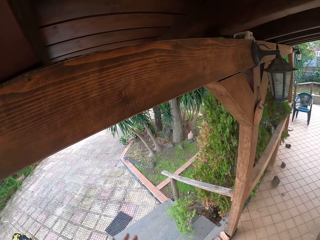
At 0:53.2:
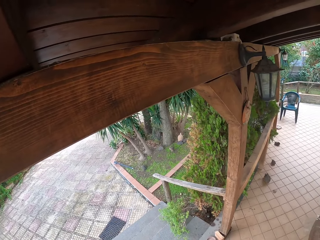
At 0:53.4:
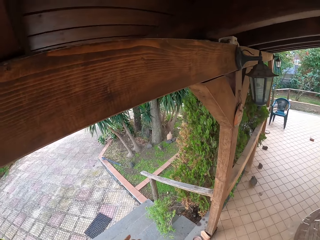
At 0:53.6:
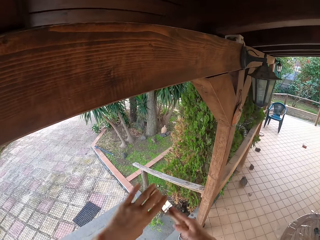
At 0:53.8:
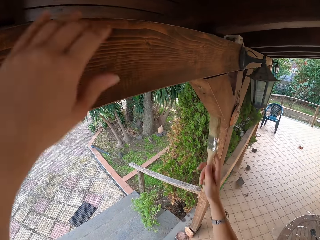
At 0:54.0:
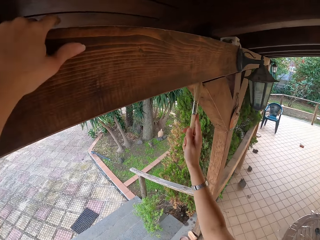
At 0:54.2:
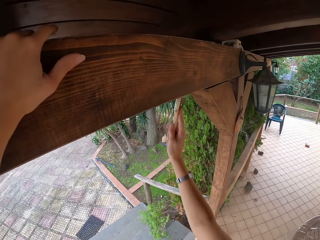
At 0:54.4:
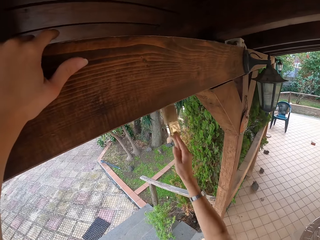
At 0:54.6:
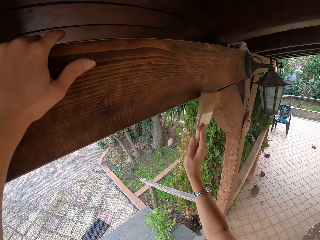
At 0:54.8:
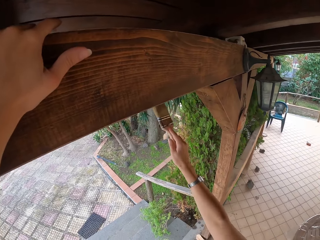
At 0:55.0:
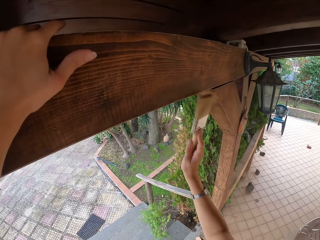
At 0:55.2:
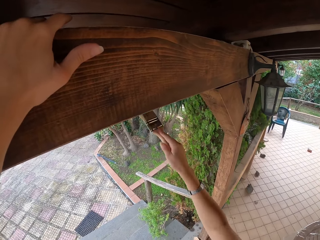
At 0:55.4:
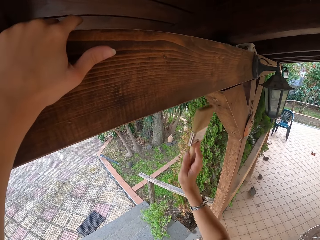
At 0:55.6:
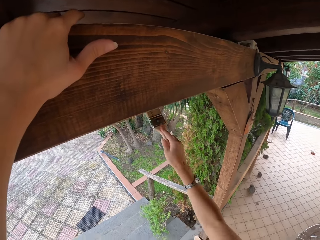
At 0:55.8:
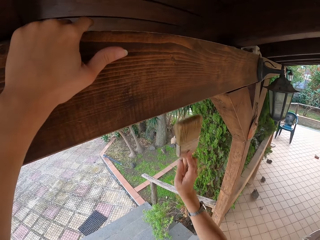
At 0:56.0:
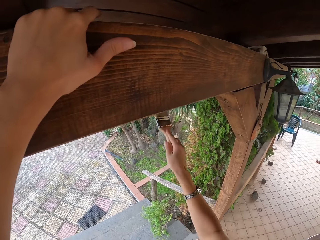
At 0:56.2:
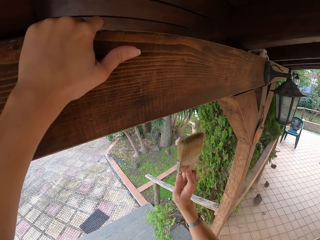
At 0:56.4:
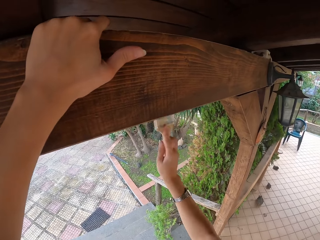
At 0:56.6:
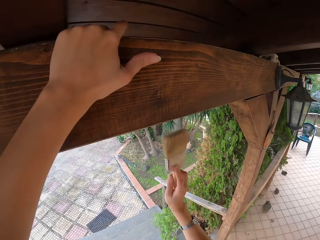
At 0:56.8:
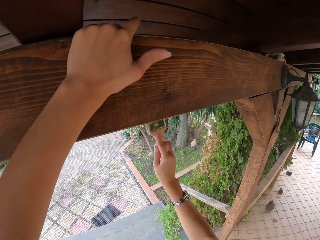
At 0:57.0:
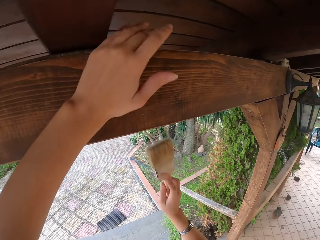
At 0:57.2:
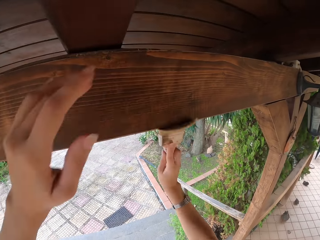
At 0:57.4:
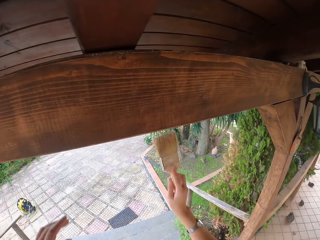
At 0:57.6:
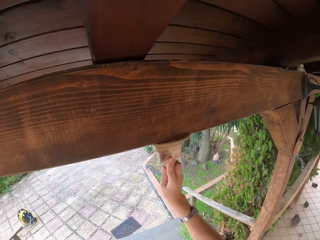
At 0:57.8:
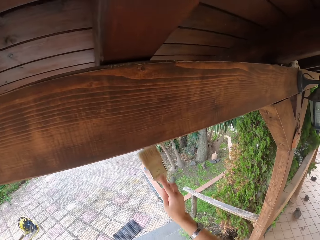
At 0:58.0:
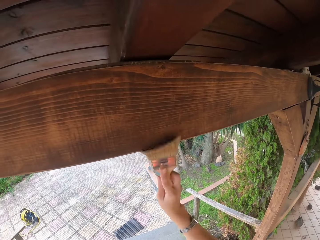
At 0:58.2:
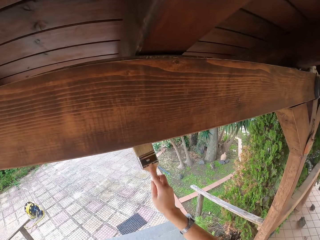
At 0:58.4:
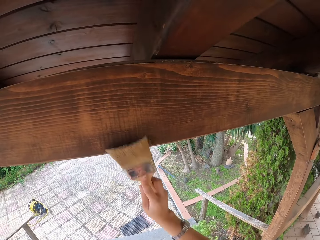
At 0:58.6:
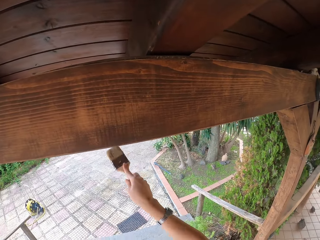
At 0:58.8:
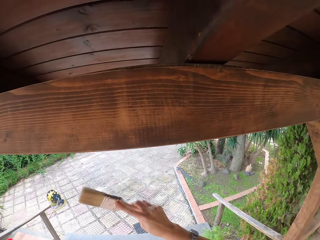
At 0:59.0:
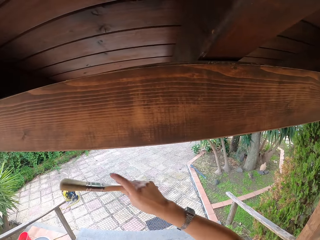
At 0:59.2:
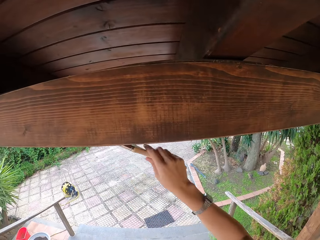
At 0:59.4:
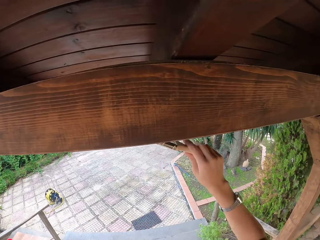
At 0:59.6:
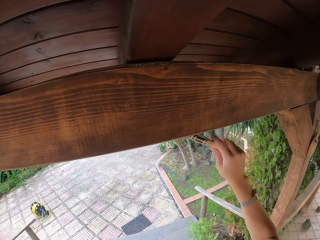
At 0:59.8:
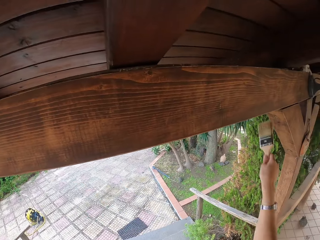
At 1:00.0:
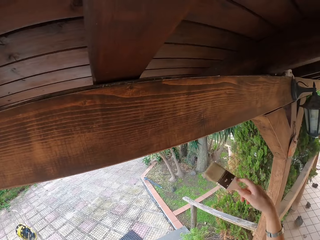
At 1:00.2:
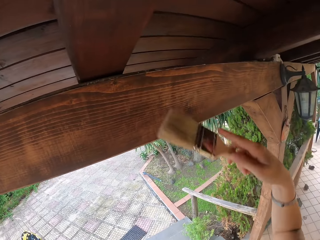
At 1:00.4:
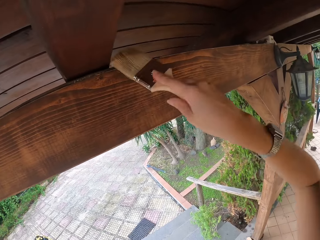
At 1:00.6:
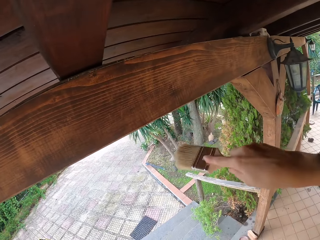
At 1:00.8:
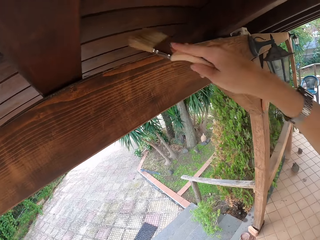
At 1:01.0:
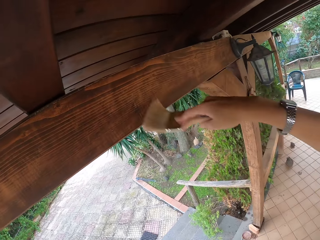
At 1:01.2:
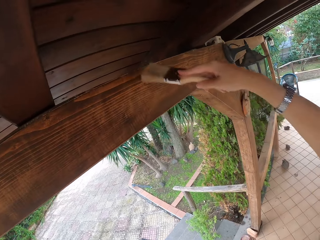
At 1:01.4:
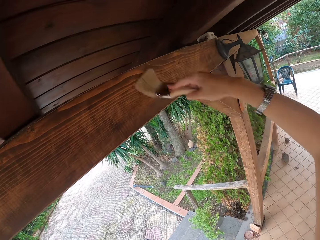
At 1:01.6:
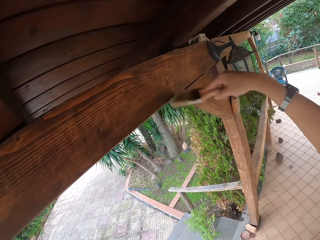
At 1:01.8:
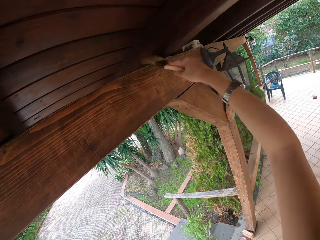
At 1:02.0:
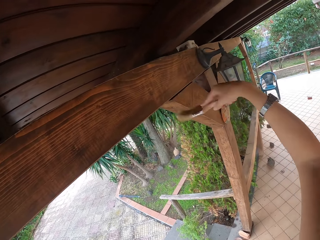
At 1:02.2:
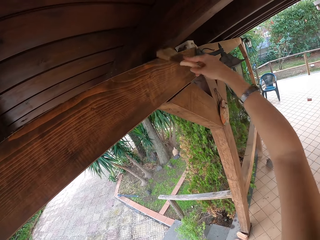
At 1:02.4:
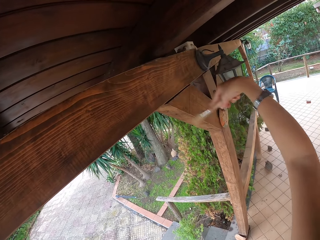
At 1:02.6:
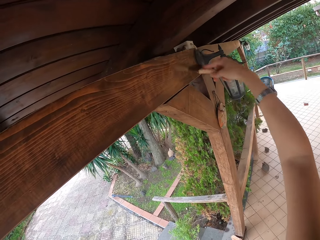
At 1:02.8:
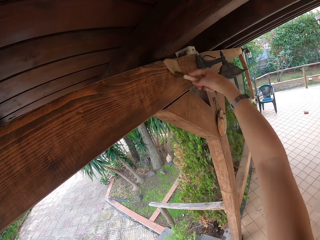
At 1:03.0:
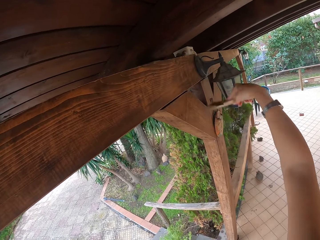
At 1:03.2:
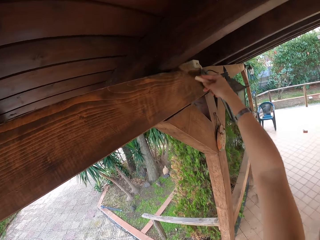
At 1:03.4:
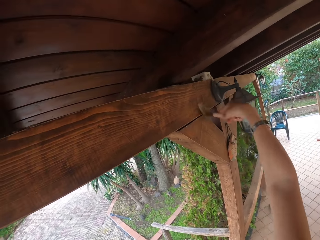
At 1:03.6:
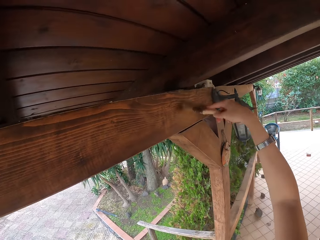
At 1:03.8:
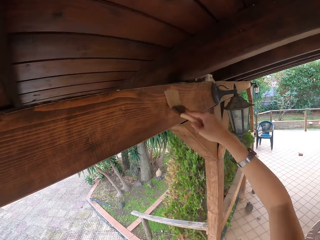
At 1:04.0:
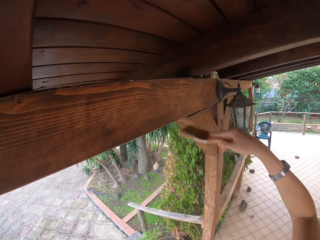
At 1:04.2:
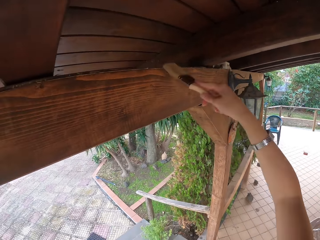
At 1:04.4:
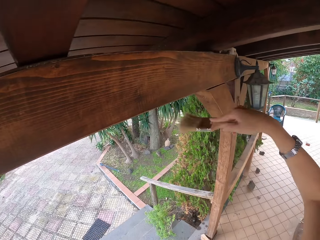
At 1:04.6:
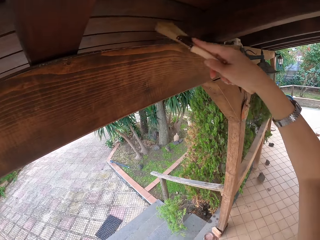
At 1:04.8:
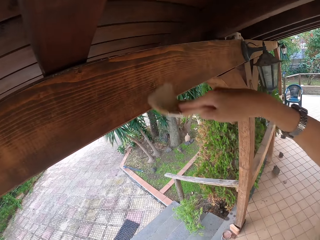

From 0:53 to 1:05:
The camera wearer looks around. They hold the wood with the left hand and brush the wood with a paintbrush. They let go of the wood. They brush the wood with the paintbrush.

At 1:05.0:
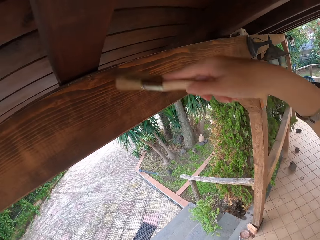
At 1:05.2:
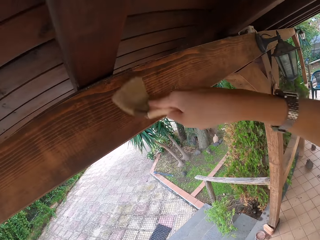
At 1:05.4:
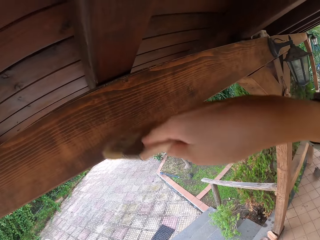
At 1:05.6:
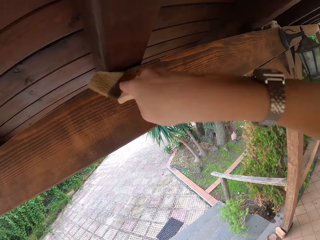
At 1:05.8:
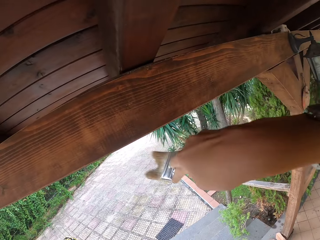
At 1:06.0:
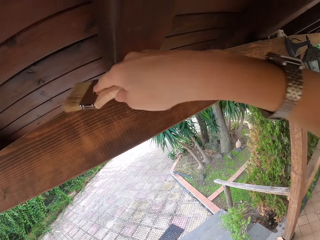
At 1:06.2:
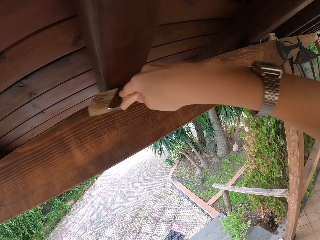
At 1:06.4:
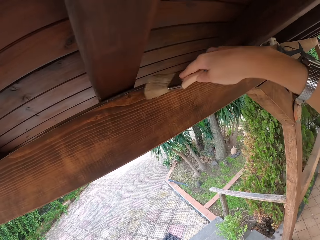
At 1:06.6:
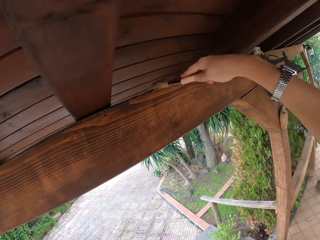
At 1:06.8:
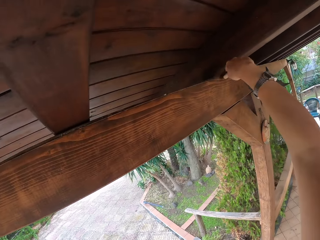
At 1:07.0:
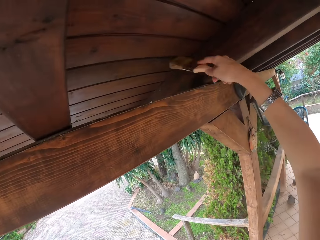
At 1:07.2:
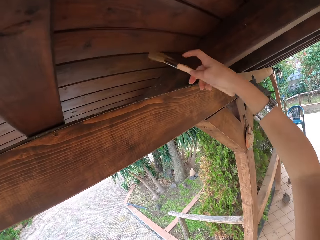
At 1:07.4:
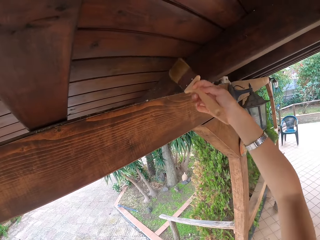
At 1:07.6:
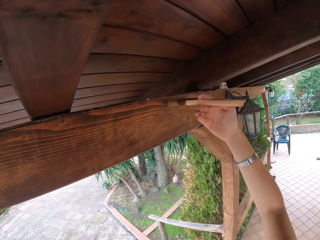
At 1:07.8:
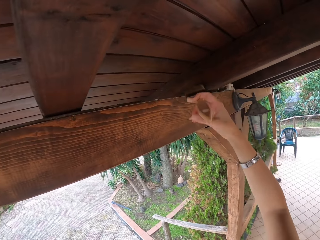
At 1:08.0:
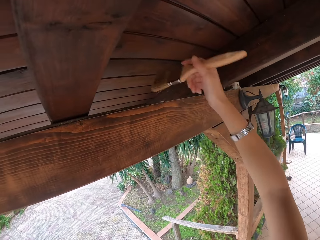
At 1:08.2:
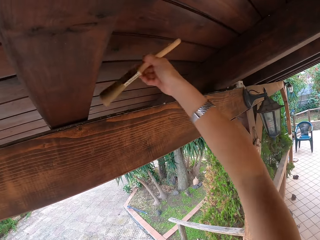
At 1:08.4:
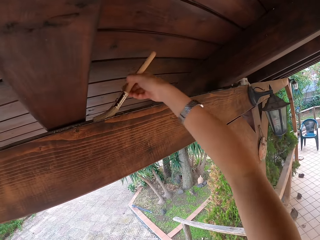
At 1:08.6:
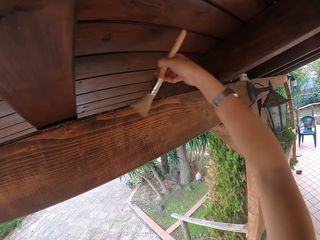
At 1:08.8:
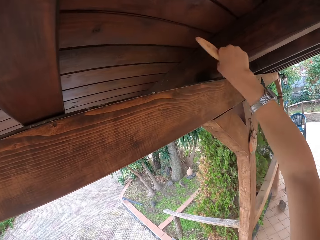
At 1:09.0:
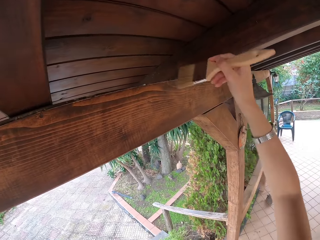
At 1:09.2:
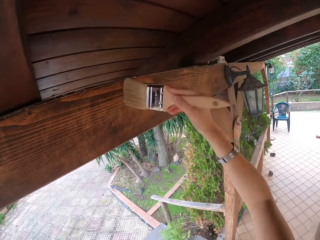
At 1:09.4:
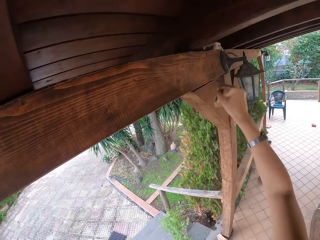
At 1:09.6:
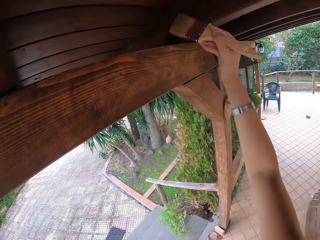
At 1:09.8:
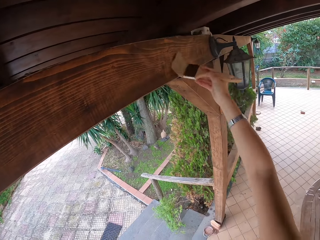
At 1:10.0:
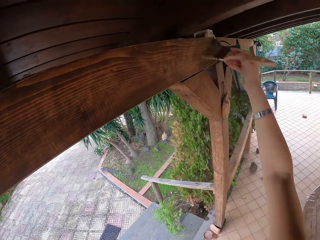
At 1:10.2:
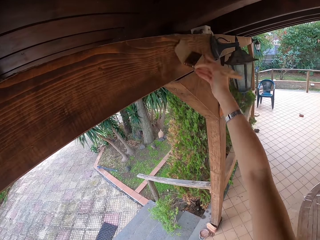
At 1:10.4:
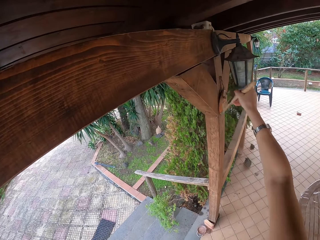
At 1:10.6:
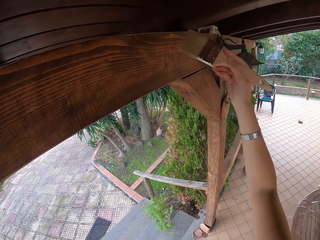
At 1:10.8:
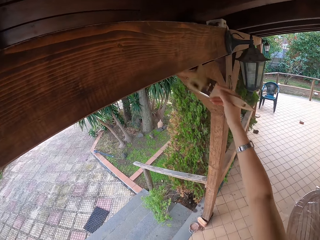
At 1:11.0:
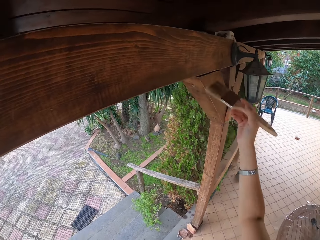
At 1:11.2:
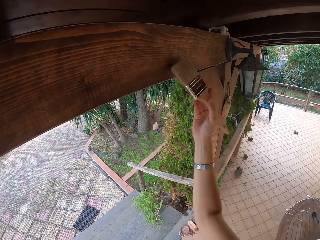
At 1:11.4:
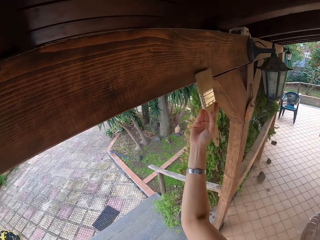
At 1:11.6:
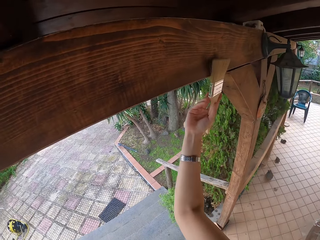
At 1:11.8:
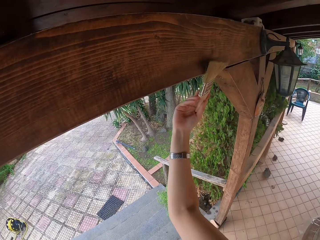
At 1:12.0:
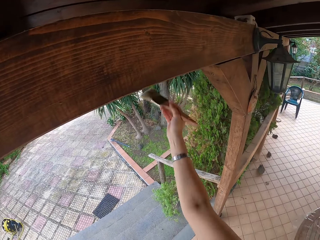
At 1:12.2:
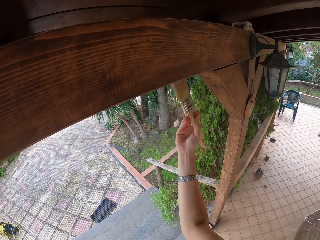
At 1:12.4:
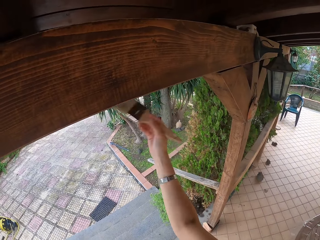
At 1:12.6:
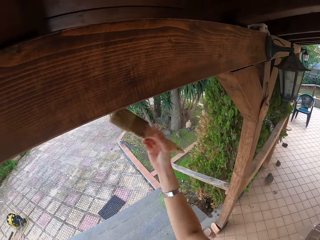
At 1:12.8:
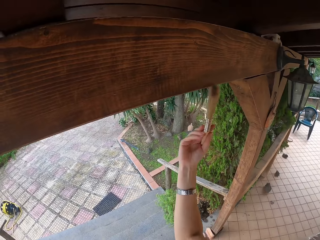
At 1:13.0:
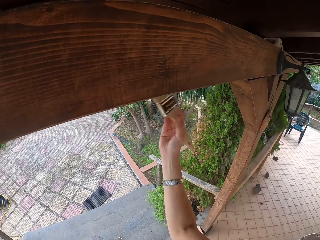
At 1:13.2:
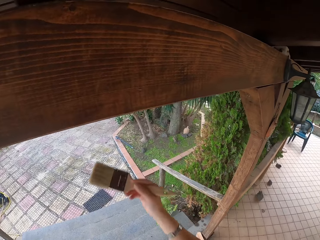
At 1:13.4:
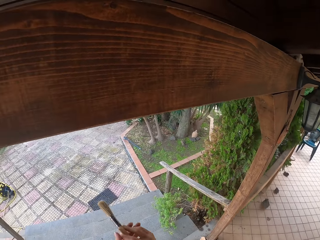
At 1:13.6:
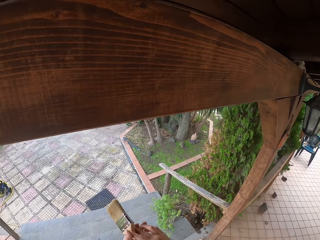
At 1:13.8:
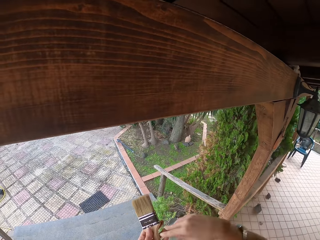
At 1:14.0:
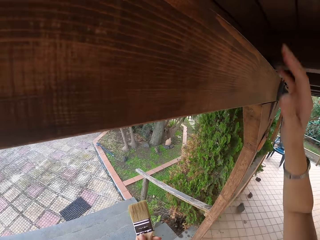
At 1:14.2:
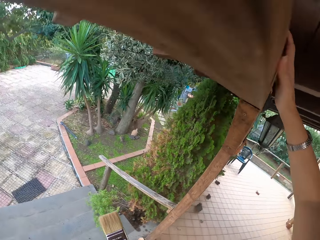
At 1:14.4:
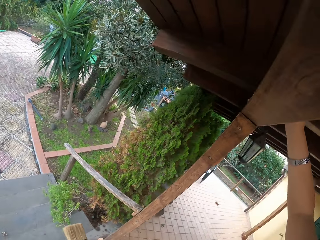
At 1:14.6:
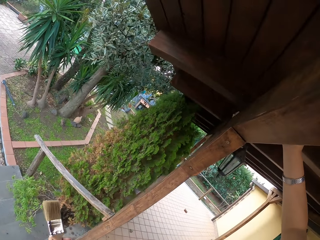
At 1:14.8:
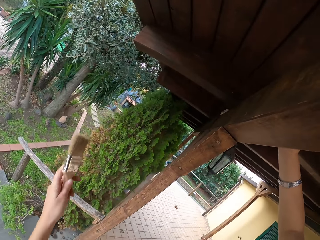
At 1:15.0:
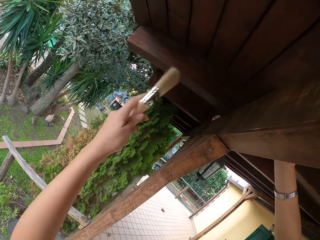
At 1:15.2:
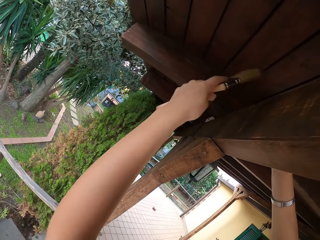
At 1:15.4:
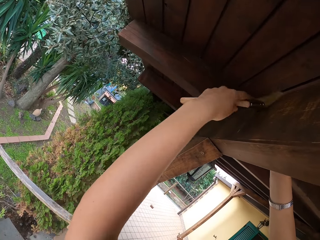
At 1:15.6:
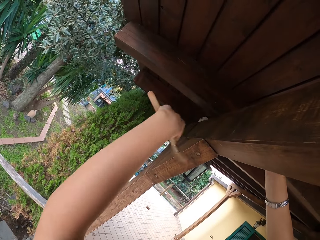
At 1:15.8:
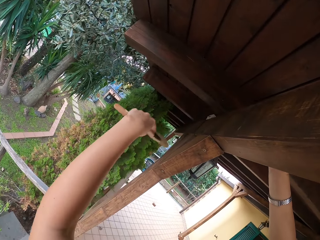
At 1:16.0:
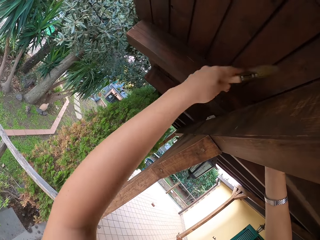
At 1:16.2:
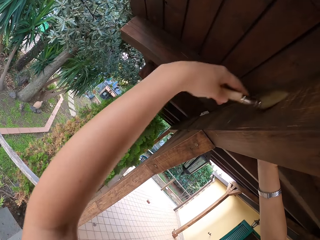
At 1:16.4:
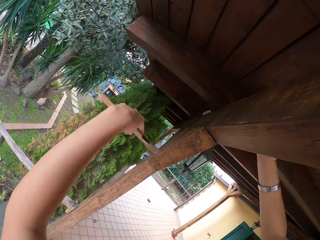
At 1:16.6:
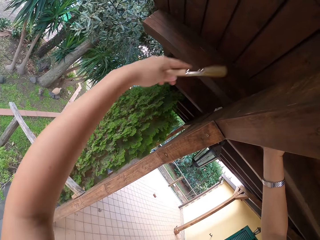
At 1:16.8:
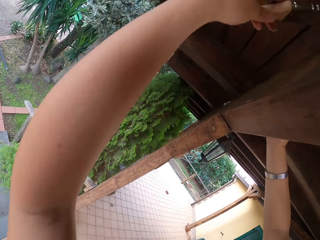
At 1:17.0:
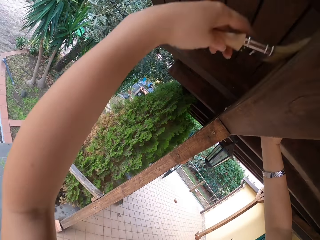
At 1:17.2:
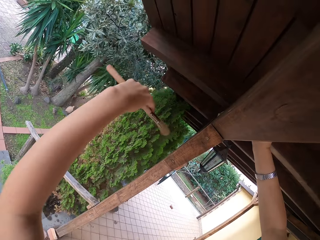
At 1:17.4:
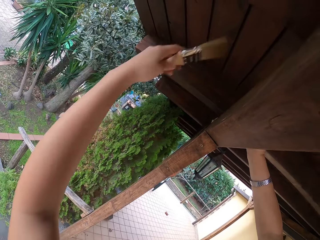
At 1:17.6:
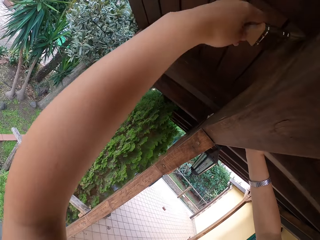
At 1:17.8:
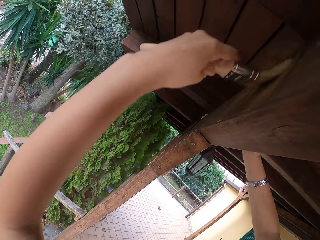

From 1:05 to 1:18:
The camera wearer turns the paintbrush. She brushes the wood with the paintbrush. She moves the paint brush from her right hand to her left hand. She places her right hand on the wood beam. She looks around. She lifts the left hand. She wipes the roof beam with the brush in her left hand.
